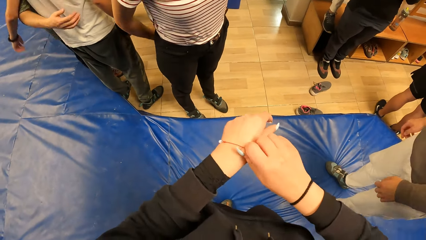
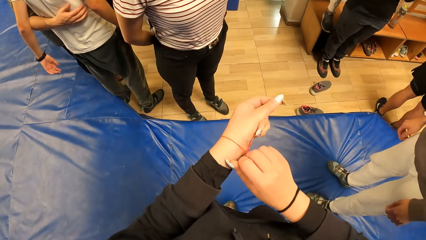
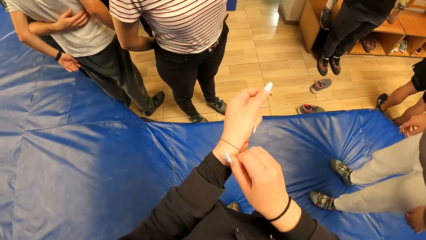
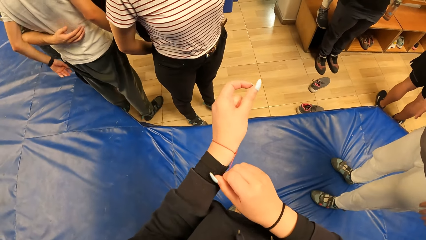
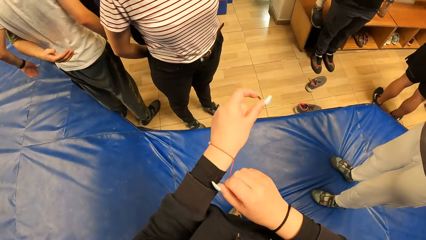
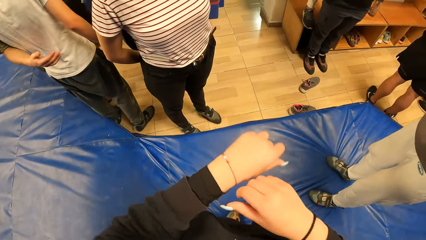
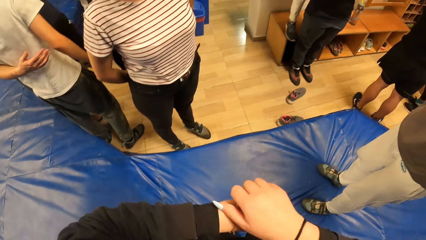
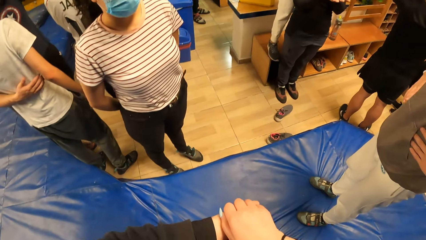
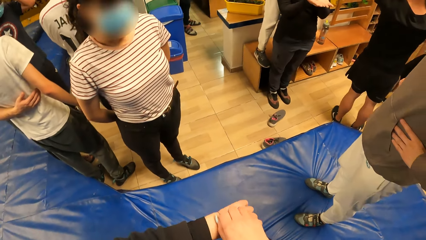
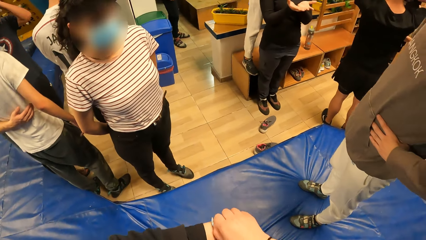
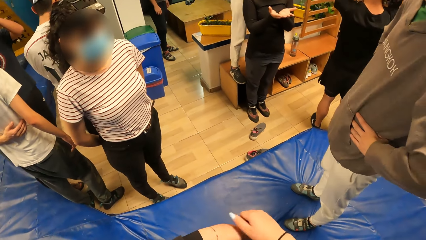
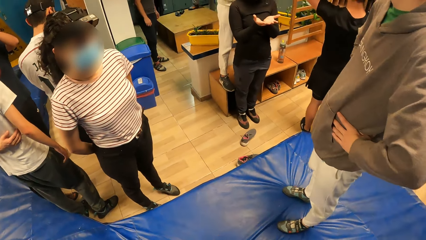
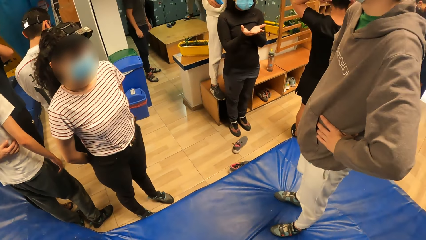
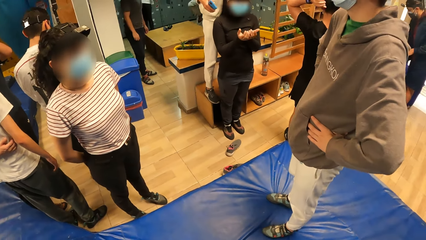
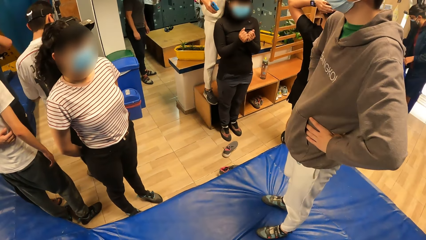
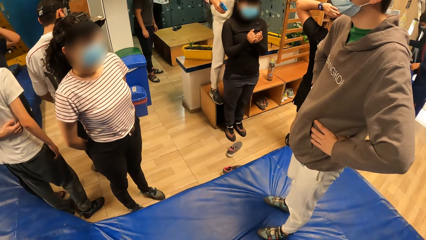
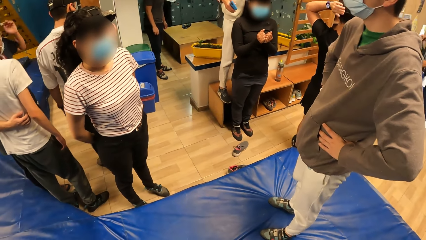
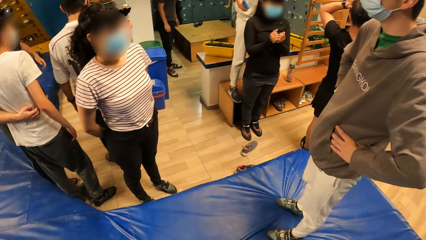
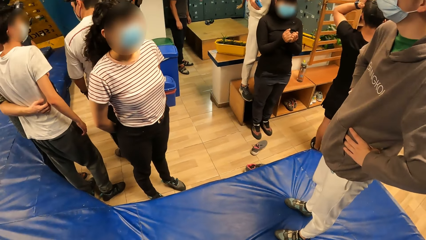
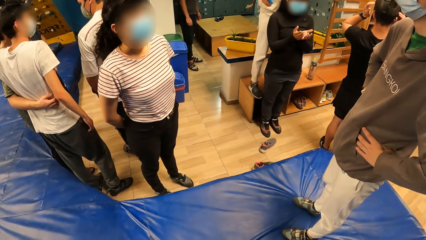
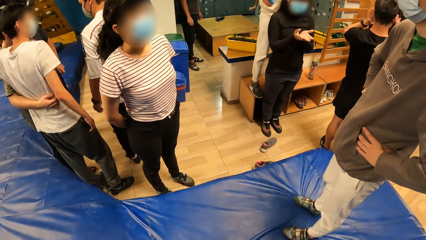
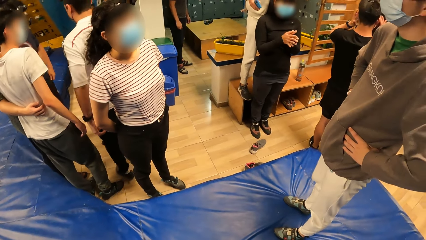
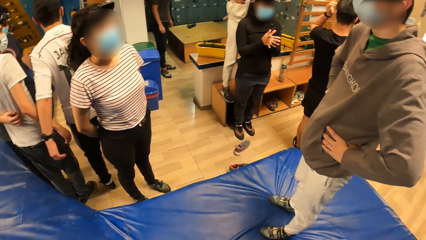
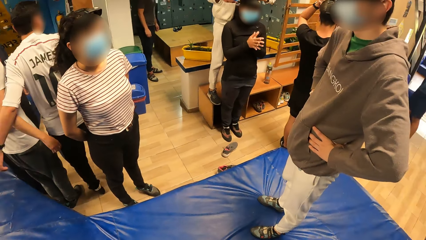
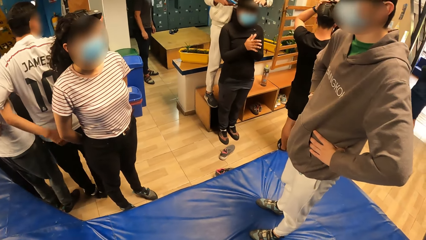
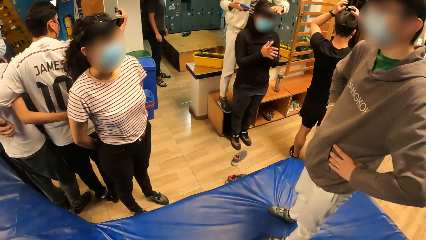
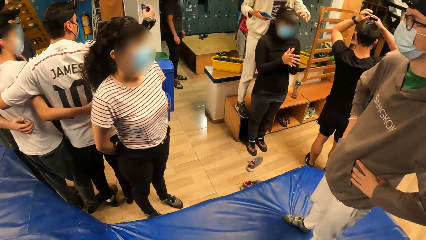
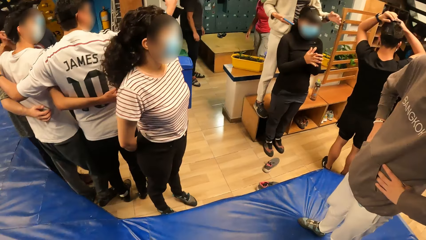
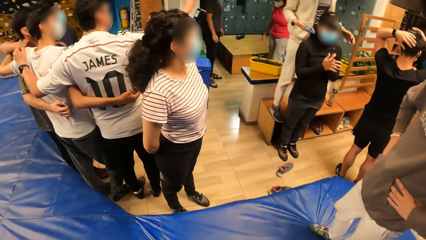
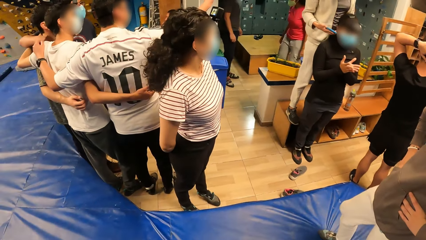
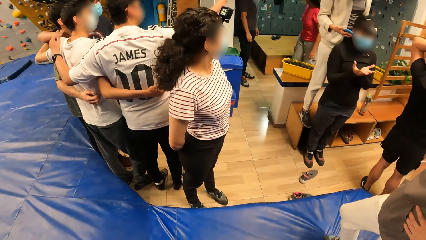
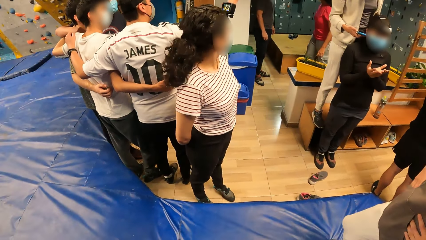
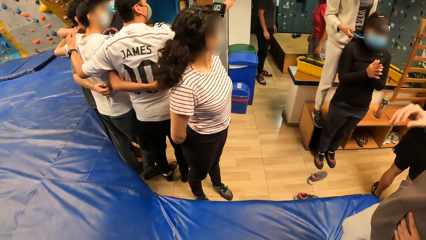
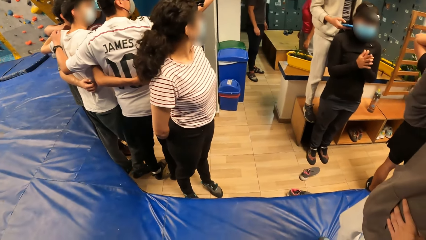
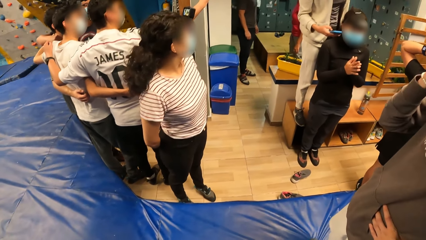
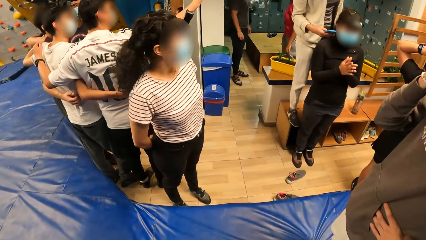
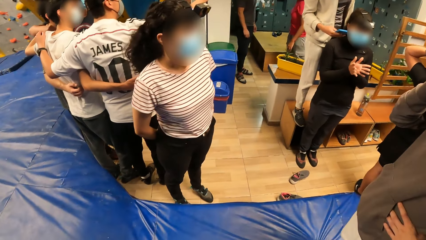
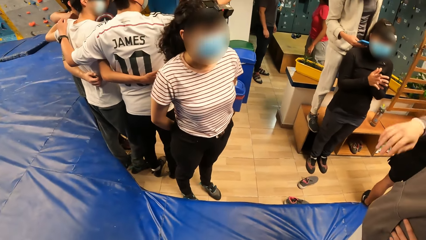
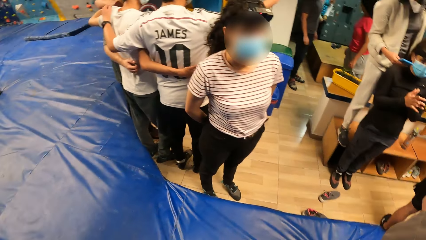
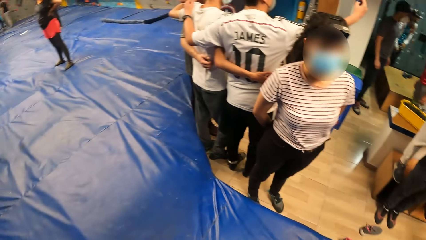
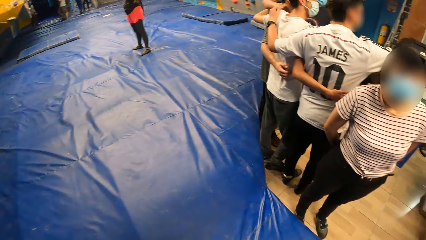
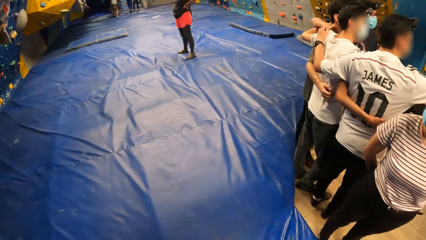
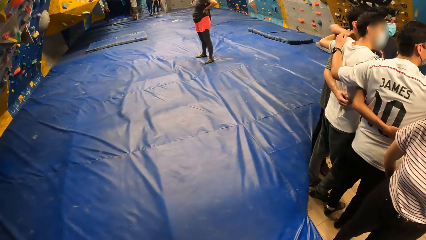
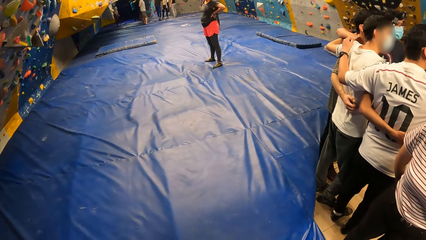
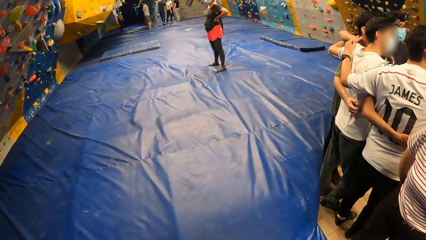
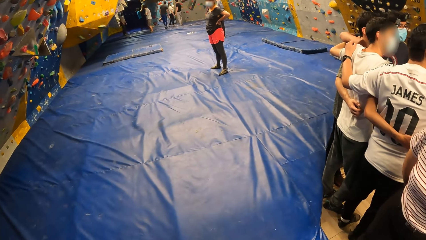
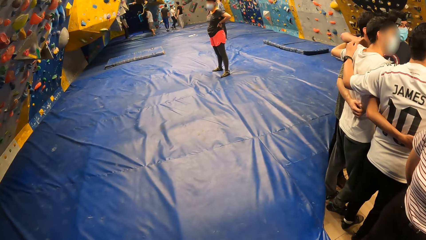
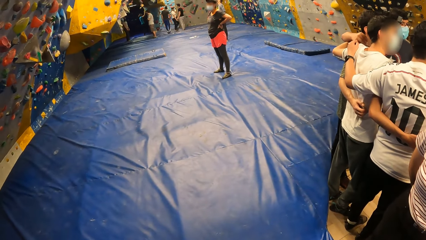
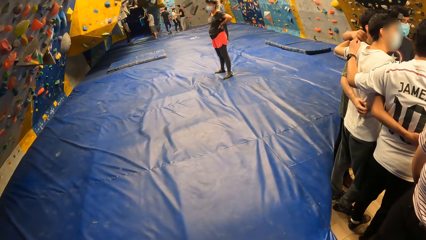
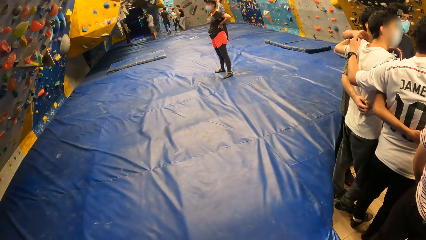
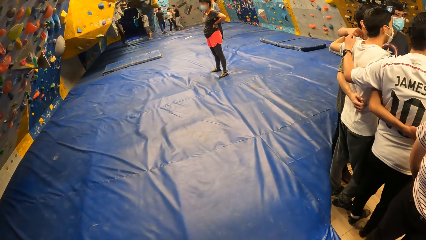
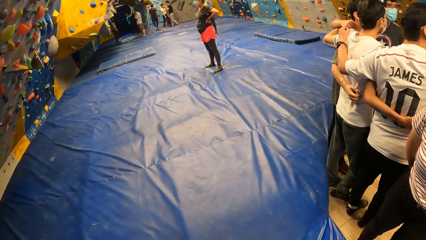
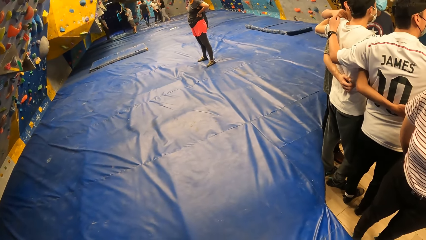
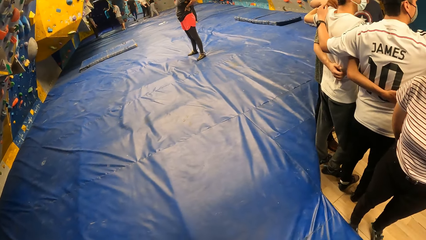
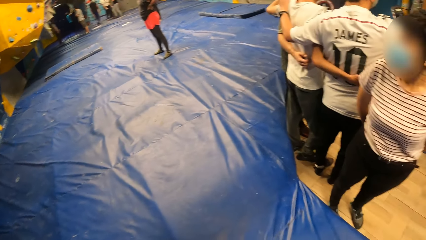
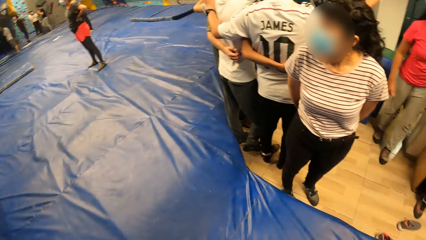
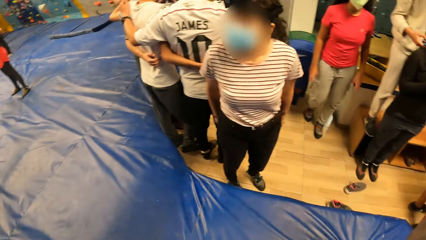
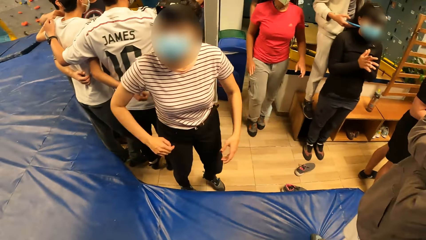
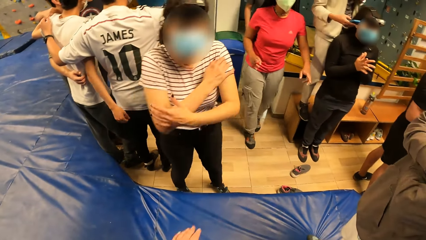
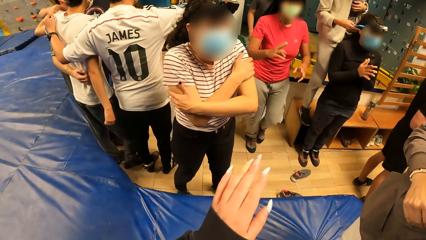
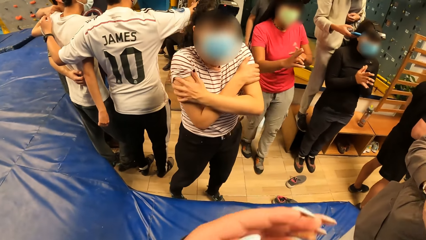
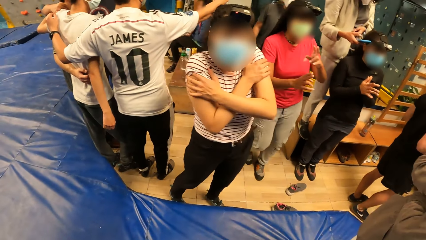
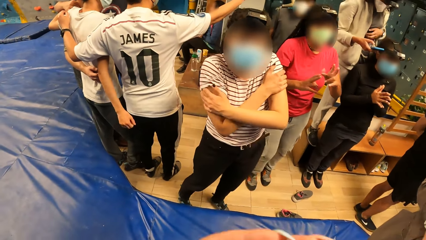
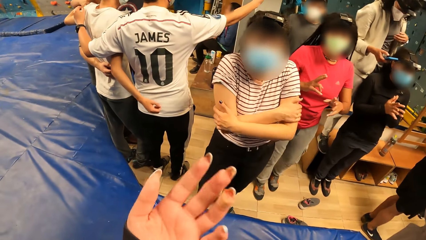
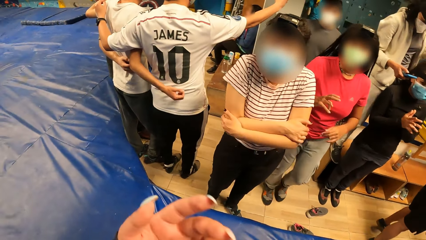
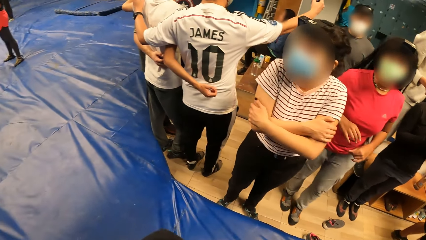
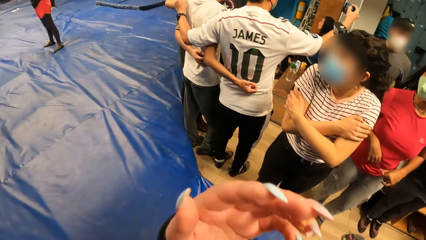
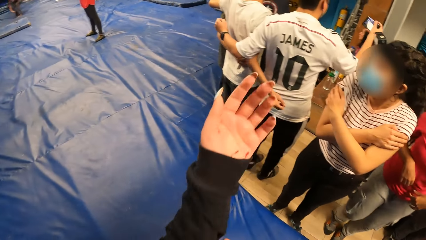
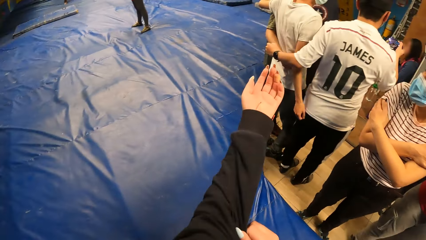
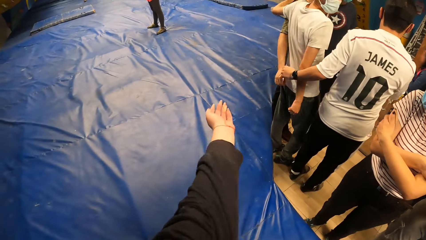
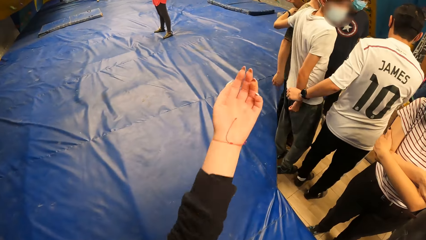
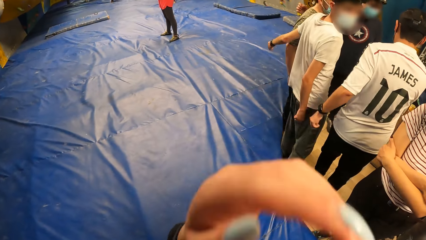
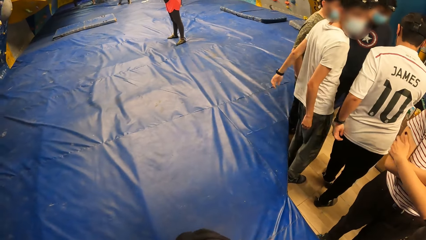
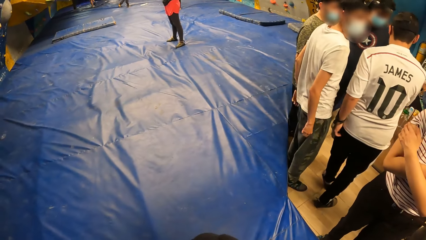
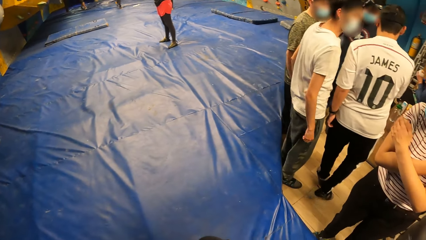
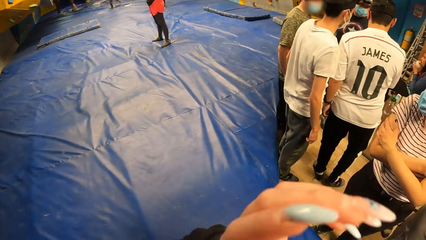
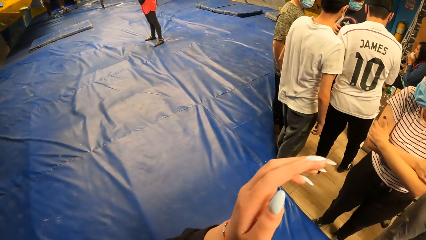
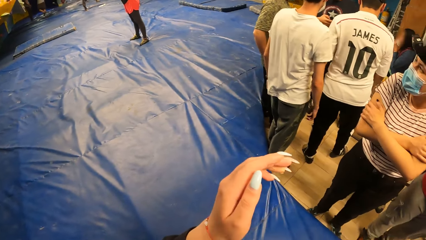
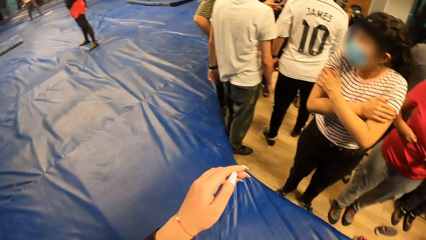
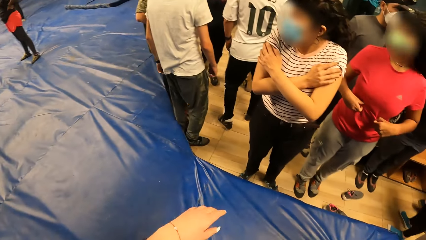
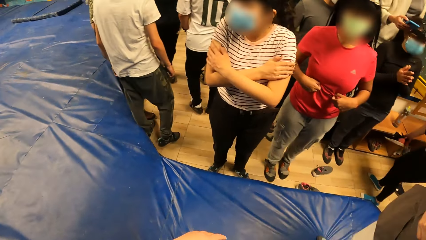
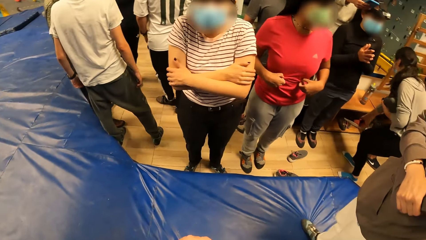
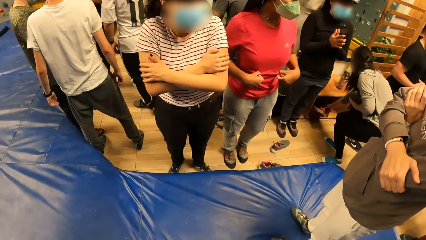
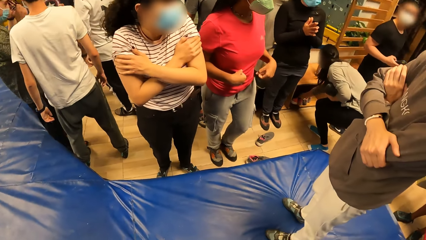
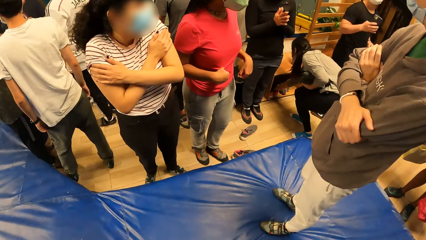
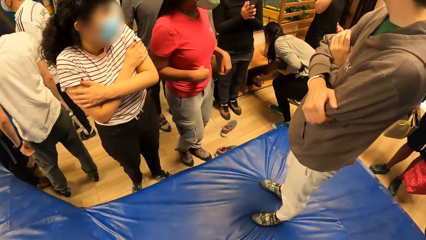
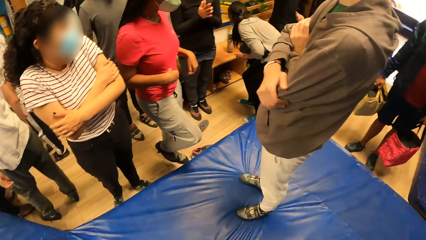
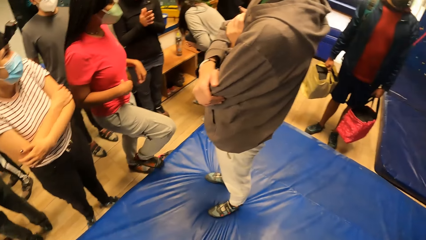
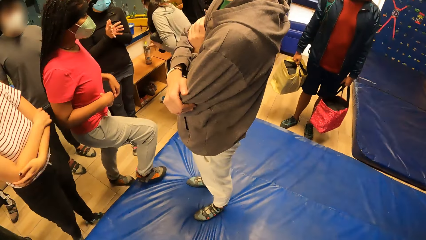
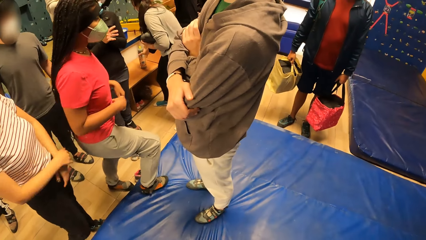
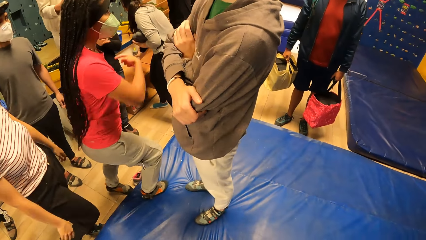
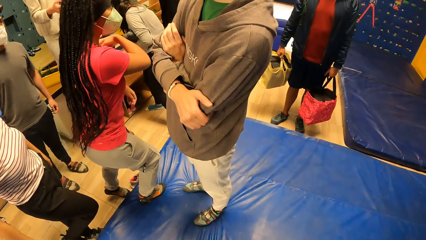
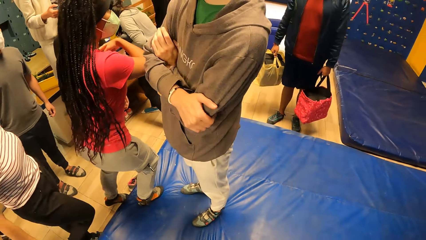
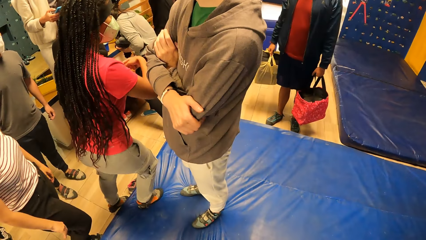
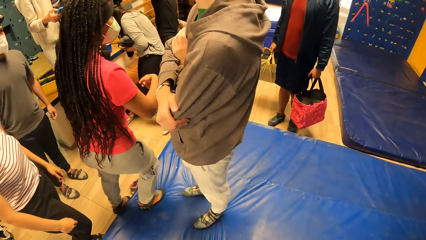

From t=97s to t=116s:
The camera wearer looks around. She stretches her hand. She moves her hand. She pulls up her sleeve. She moves her hand. She looks around.
